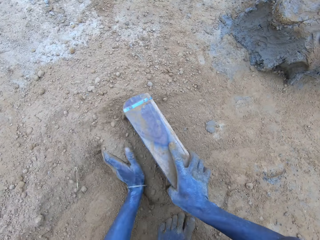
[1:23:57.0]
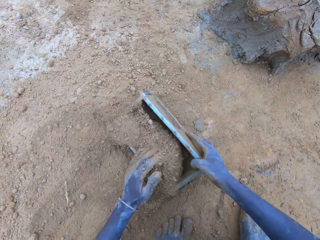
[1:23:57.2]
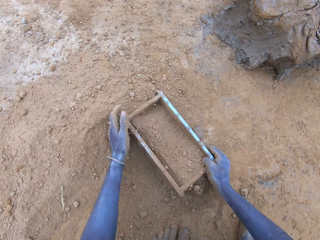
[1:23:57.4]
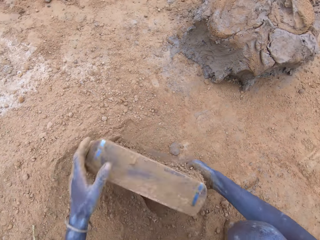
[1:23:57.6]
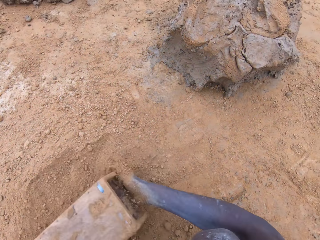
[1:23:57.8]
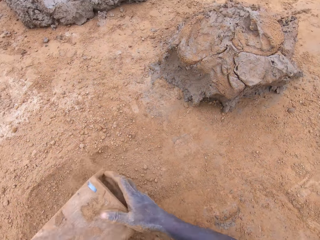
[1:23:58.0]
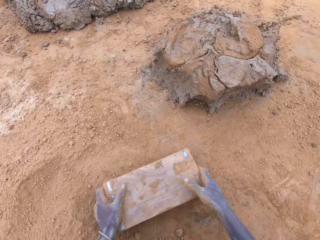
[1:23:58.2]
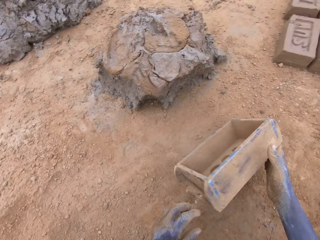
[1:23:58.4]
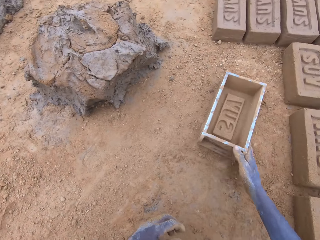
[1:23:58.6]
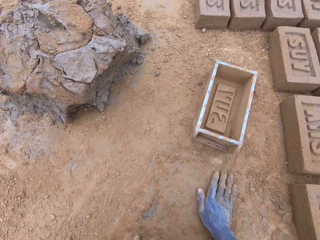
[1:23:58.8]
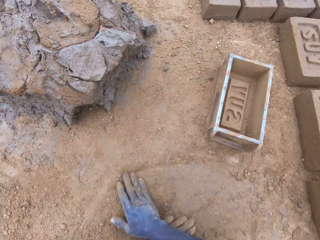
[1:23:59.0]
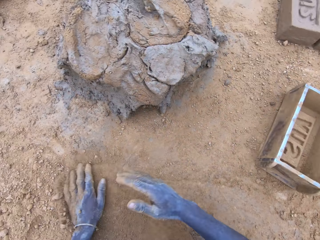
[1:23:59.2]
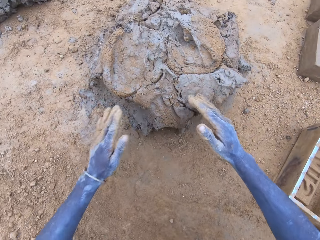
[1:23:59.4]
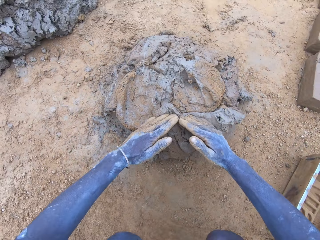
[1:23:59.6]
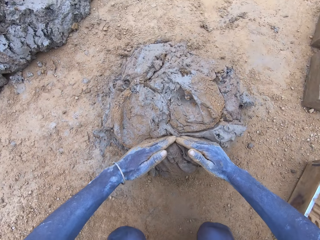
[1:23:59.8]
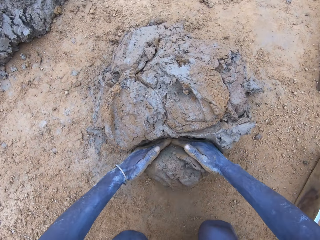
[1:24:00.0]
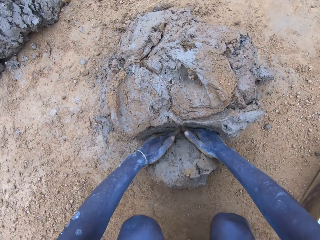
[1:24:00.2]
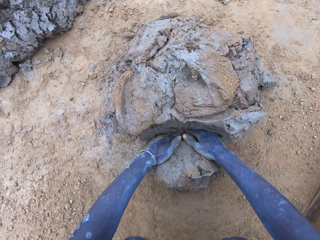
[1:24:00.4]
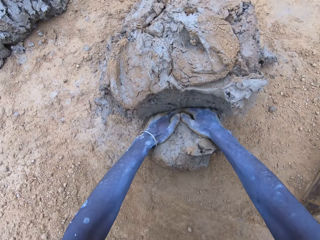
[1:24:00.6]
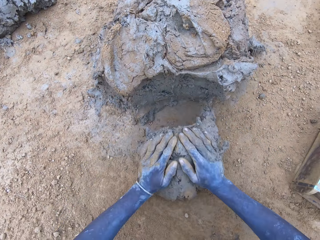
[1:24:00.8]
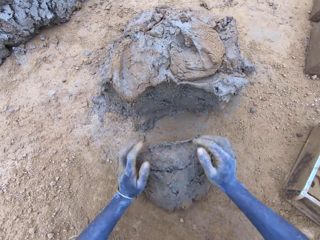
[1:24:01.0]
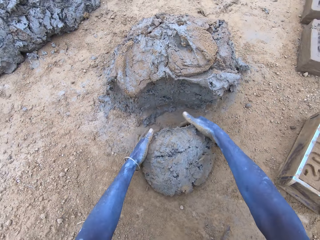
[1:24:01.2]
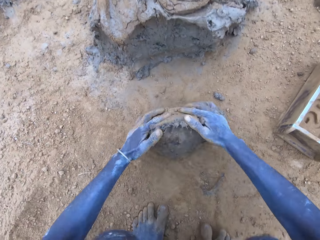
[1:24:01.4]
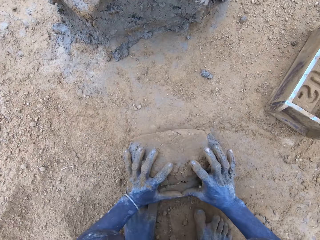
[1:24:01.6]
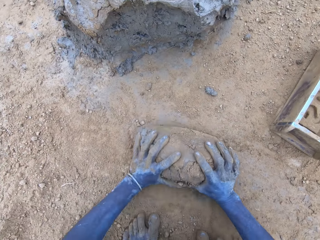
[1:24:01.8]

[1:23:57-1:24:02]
The camera wearer puts the soil in the brick mold. They cut the mud.

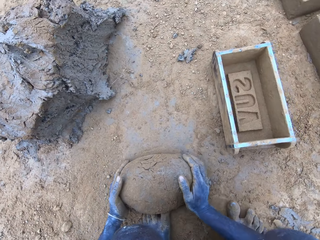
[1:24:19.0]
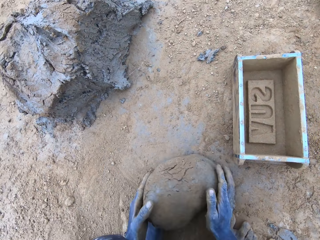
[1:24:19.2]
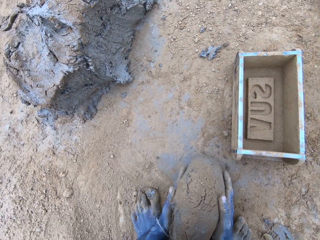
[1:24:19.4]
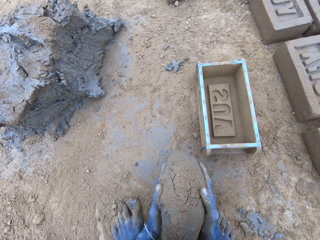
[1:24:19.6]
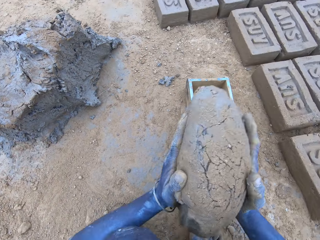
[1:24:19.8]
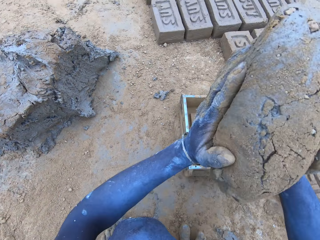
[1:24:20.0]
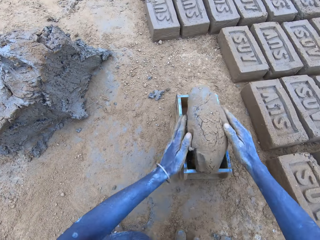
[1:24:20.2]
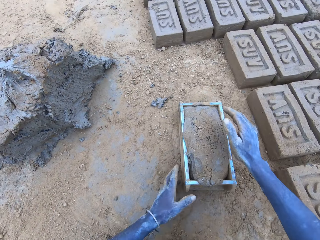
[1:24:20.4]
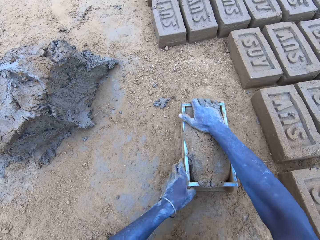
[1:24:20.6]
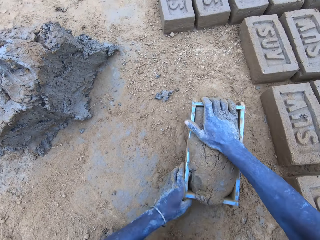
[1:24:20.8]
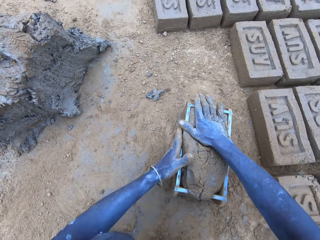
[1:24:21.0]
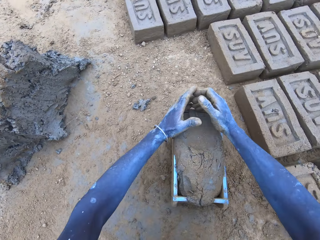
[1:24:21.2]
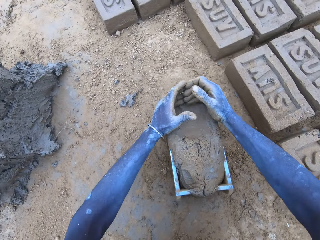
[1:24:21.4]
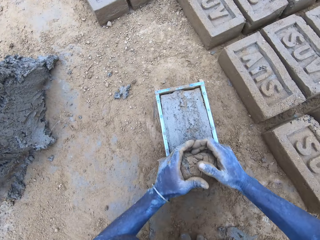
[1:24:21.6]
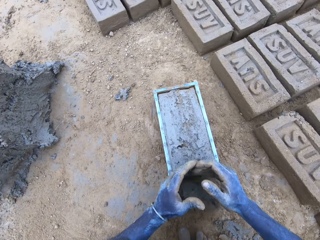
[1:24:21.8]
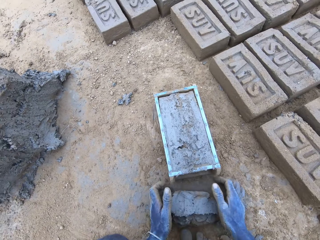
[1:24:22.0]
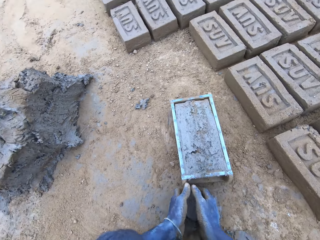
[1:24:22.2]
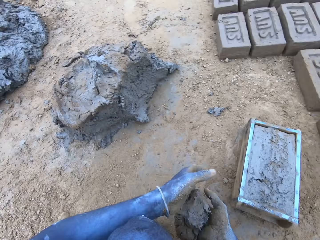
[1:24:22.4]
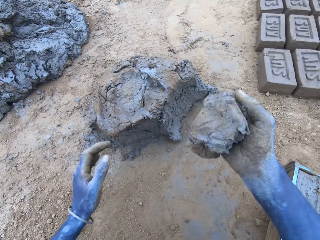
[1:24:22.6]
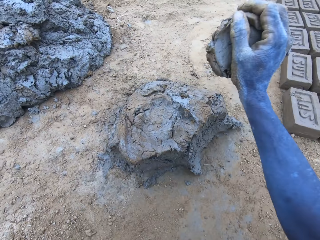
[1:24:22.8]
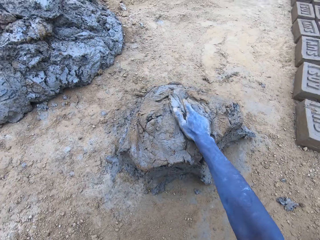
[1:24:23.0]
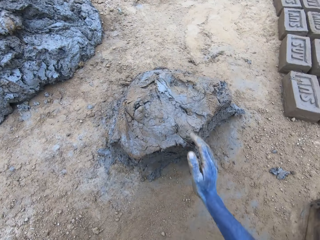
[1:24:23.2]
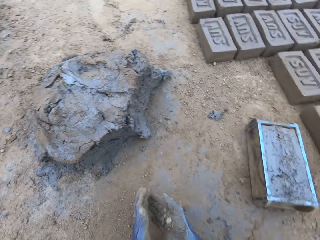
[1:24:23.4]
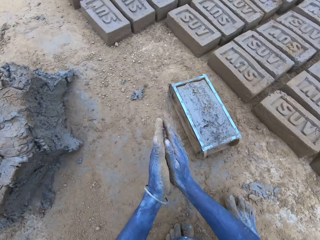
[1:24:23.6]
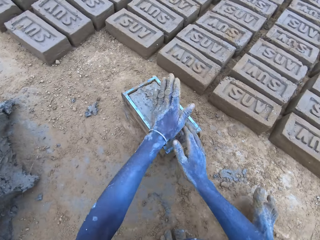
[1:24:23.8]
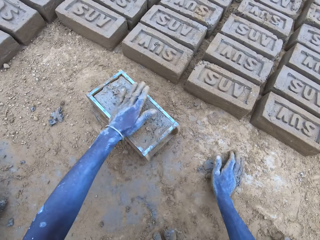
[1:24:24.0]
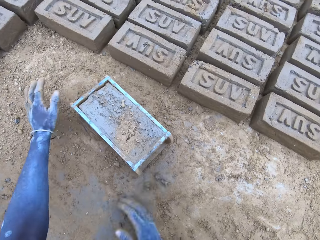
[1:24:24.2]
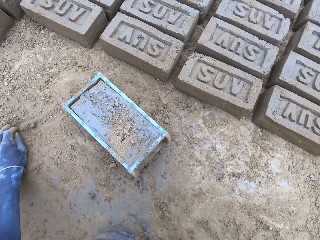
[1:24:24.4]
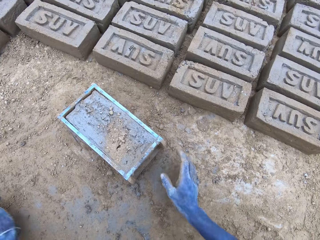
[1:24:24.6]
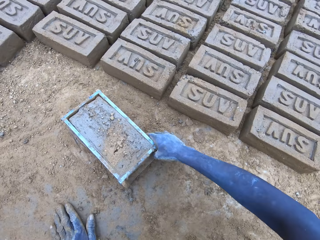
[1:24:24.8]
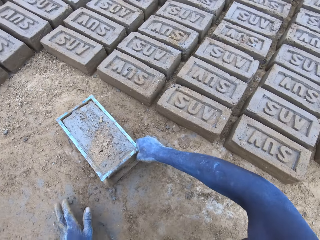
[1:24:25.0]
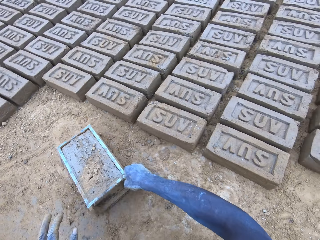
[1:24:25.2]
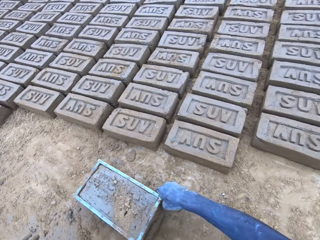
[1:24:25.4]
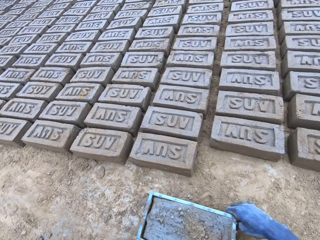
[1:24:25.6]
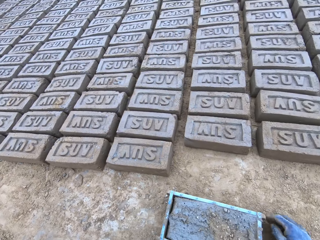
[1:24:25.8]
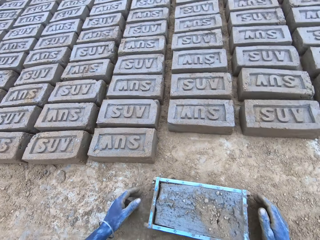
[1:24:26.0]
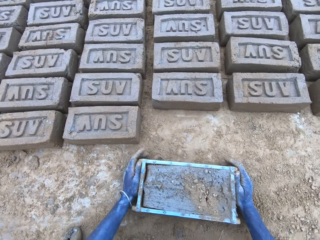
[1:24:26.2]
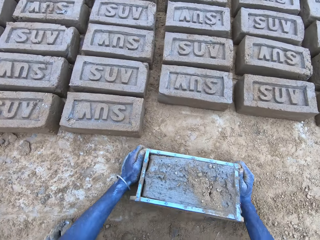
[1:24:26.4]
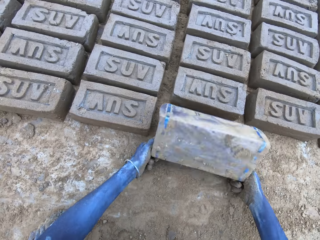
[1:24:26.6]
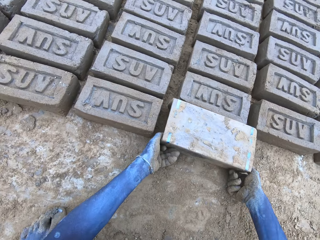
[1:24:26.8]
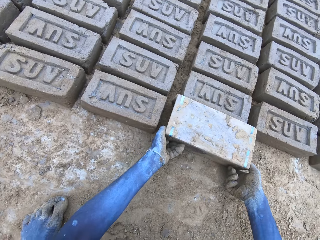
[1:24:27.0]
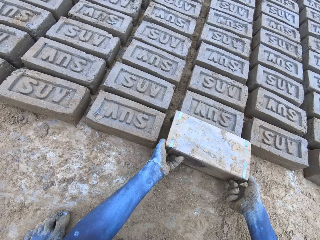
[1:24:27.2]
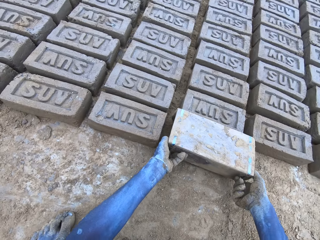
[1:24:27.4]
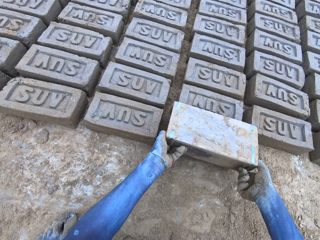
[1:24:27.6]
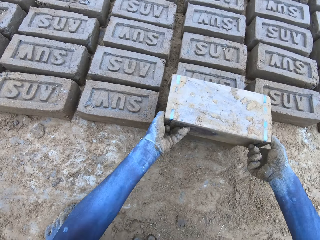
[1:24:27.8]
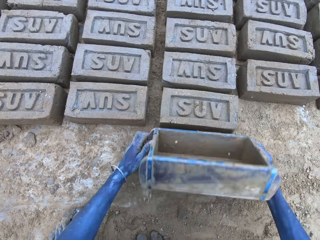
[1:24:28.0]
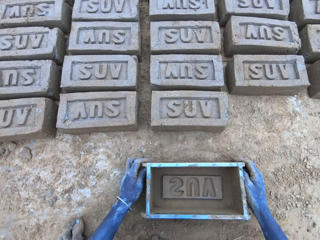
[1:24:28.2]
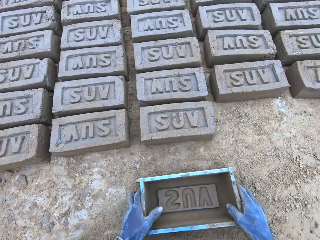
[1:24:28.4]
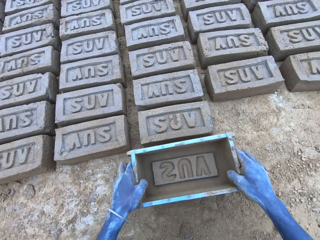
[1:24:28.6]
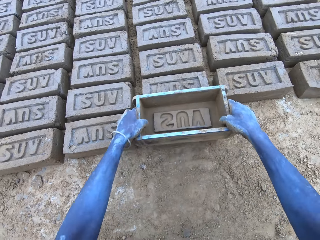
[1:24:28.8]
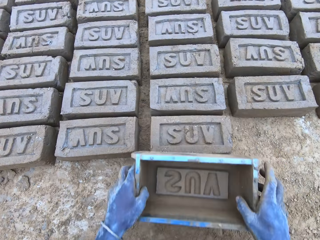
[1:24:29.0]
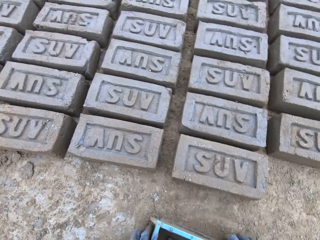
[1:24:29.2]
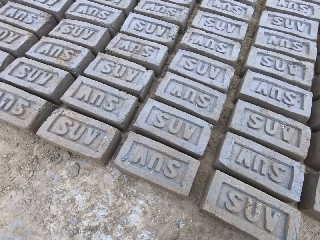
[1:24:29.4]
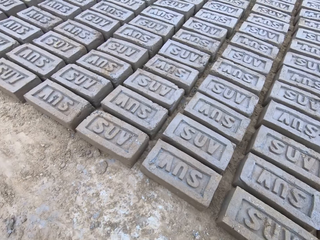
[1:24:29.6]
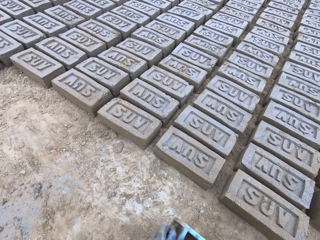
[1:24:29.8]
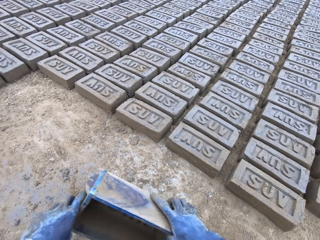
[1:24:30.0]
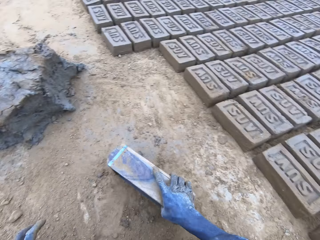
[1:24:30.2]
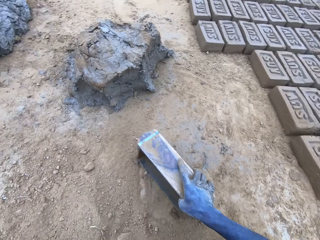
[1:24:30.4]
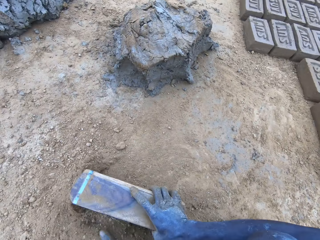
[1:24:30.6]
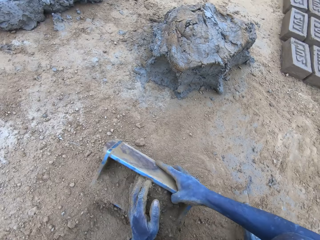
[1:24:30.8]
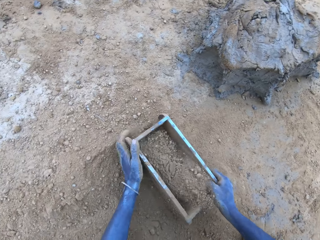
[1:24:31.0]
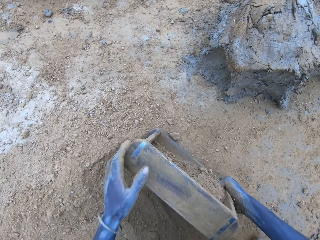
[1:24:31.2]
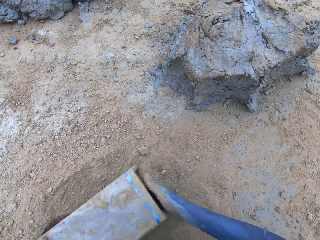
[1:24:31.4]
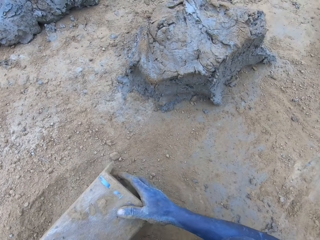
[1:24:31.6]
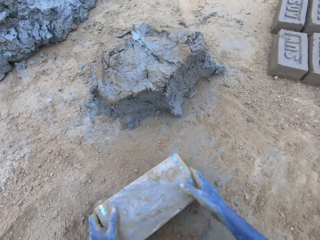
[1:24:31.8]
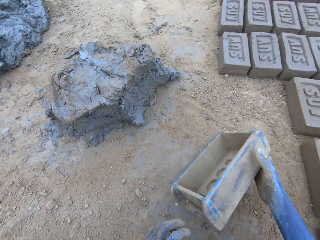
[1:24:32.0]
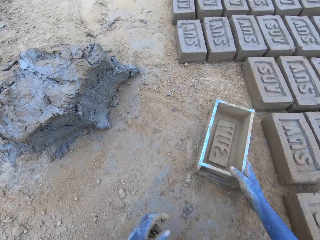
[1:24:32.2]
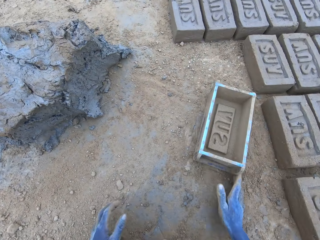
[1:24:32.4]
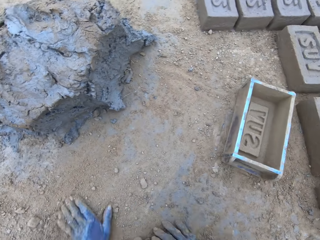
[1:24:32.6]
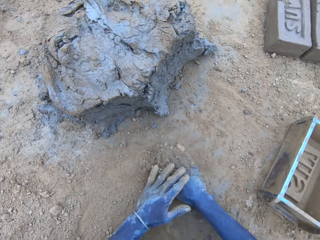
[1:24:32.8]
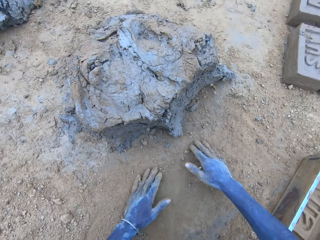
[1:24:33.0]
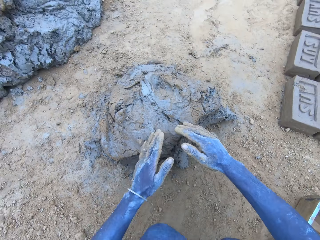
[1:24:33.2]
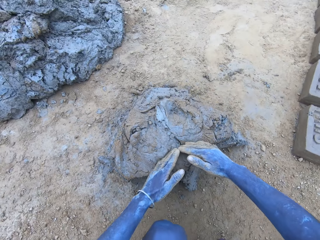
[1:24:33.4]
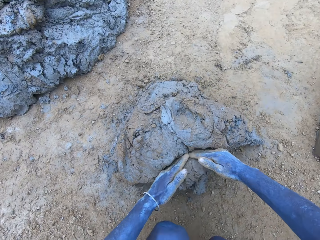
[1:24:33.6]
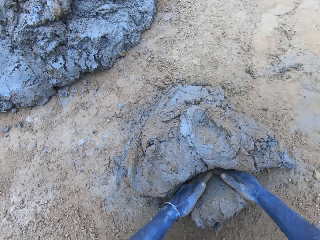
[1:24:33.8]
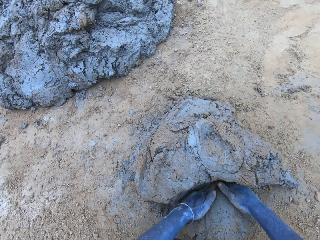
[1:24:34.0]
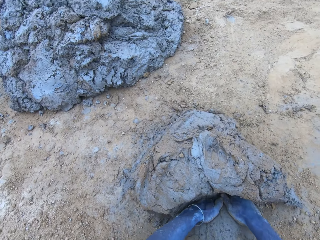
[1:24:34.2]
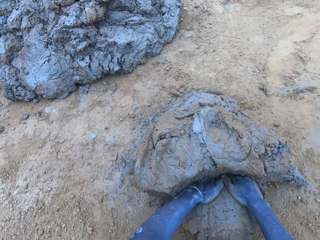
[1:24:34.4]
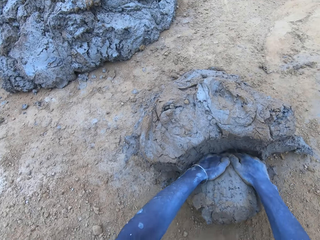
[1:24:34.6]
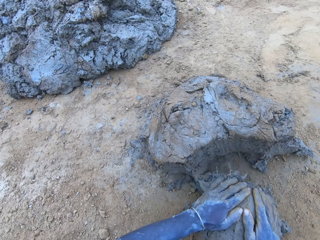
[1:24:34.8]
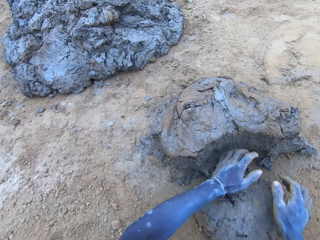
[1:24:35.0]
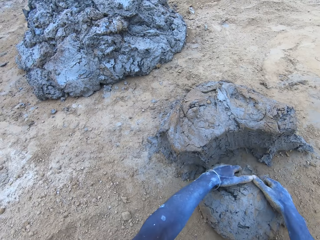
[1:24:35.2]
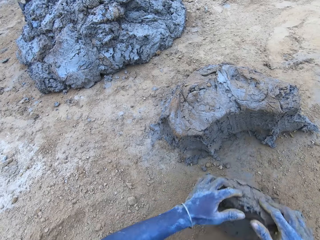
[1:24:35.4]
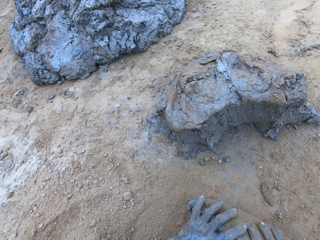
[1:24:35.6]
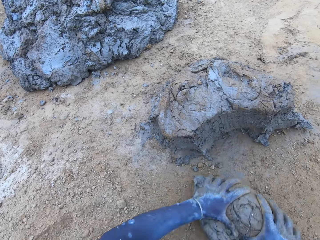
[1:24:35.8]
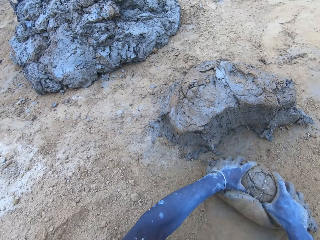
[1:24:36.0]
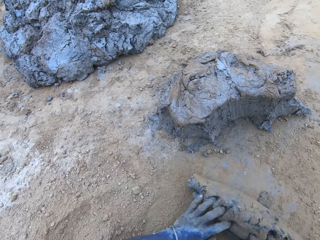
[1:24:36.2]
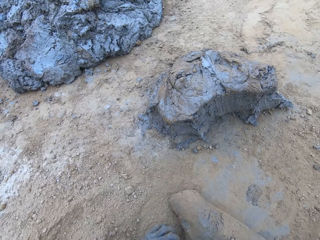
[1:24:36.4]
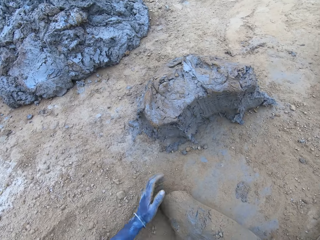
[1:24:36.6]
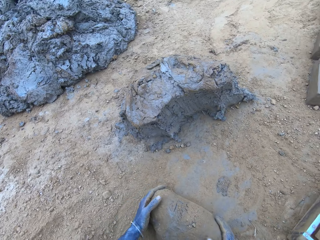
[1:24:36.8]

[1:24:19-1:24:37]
The camera wearer drops the mud in the brick mold. They drop the mud. They pull the brick mold. They put the brick on the ground. They put soil in something. They cut the mud. They put the mud in something.
